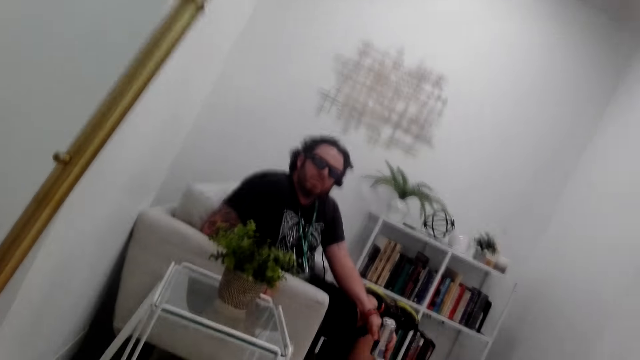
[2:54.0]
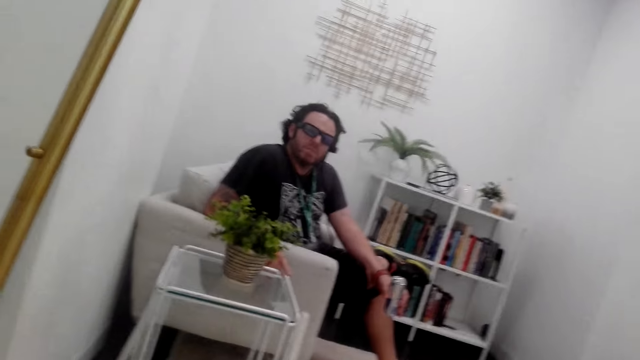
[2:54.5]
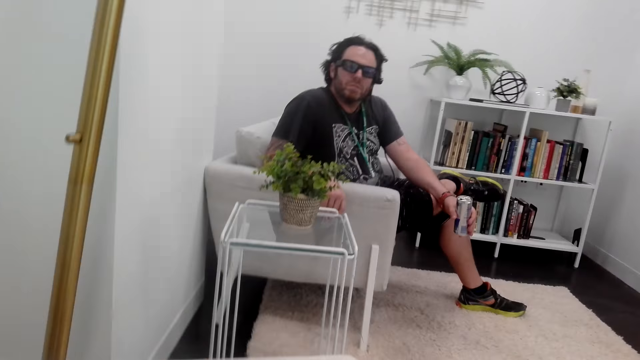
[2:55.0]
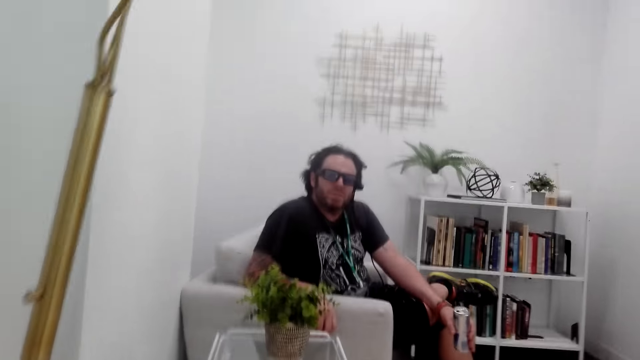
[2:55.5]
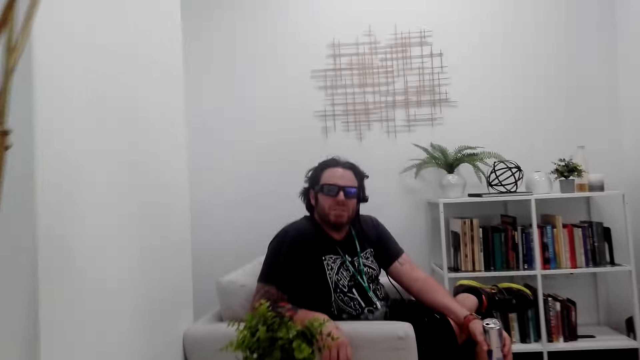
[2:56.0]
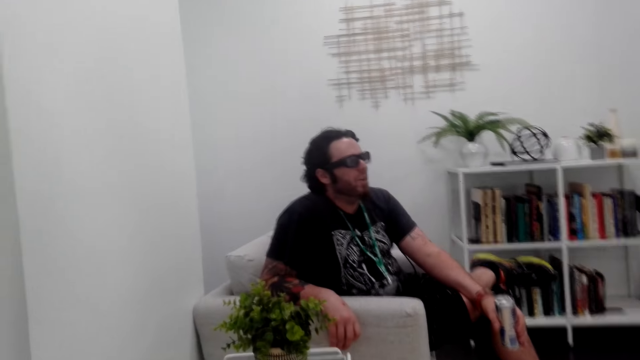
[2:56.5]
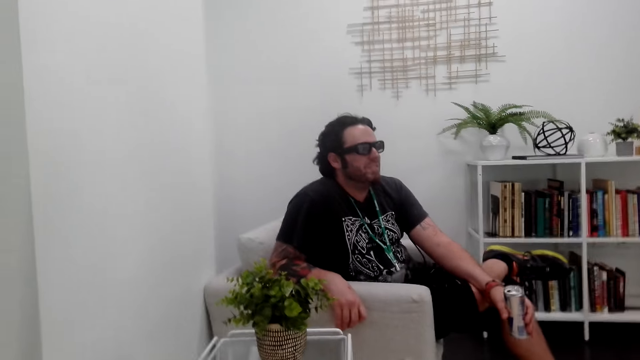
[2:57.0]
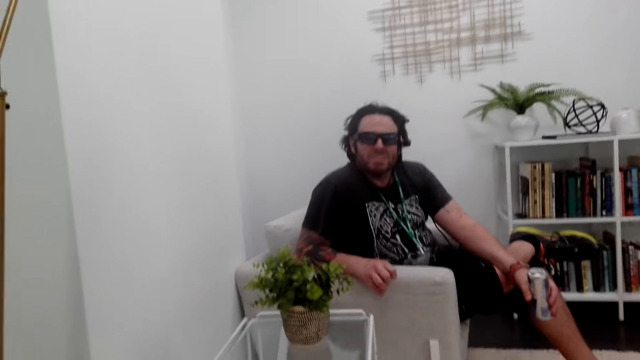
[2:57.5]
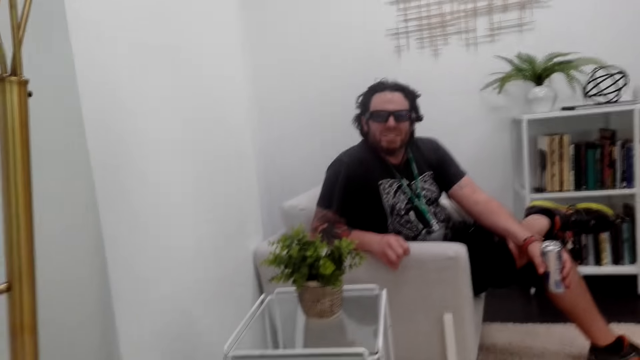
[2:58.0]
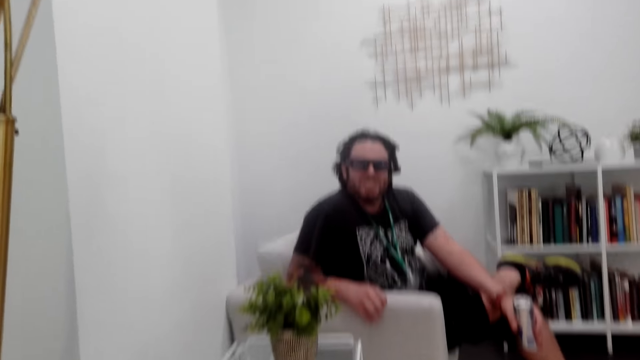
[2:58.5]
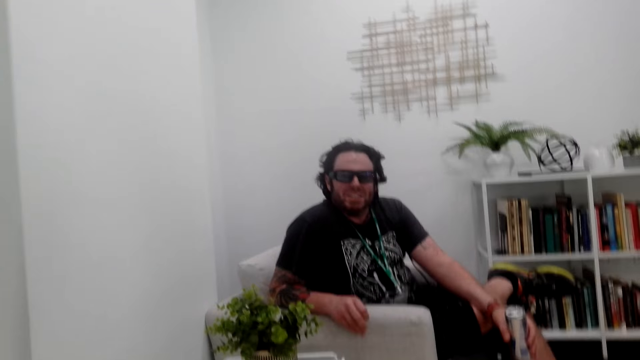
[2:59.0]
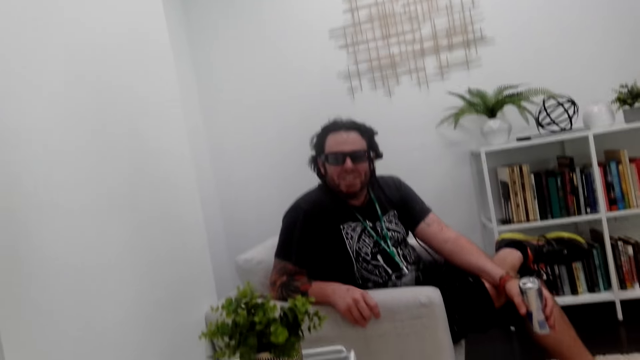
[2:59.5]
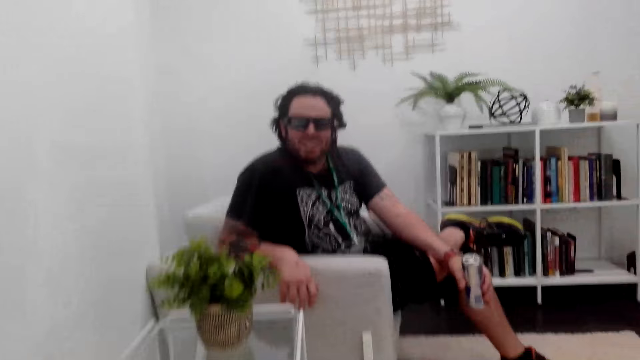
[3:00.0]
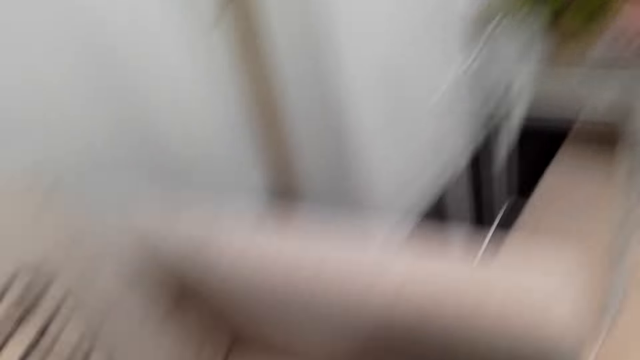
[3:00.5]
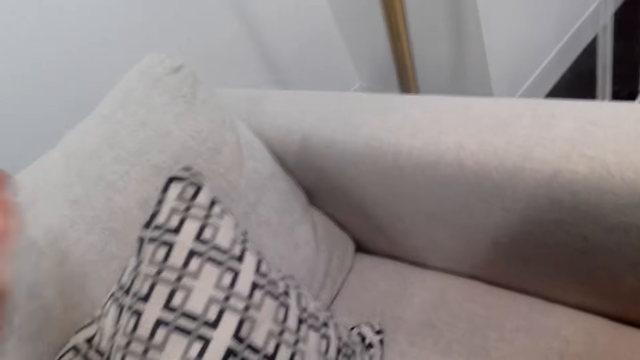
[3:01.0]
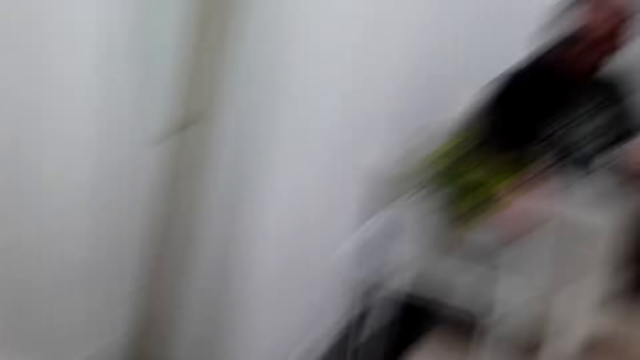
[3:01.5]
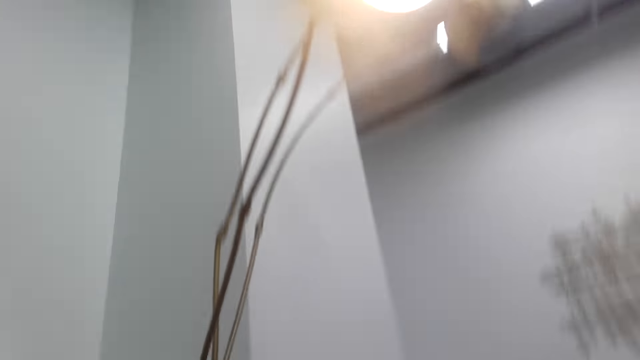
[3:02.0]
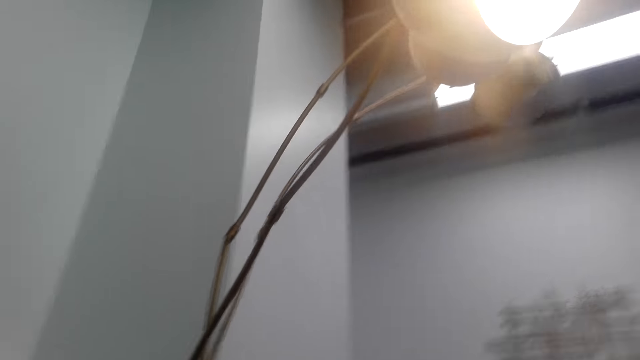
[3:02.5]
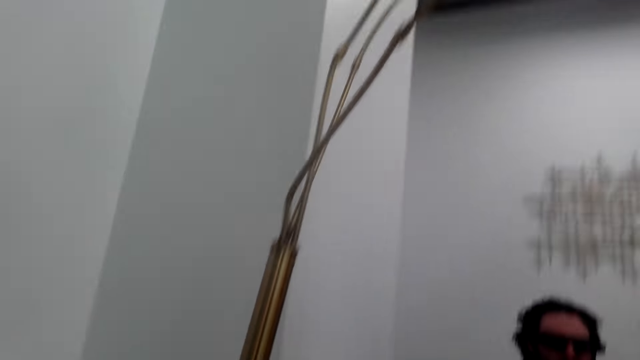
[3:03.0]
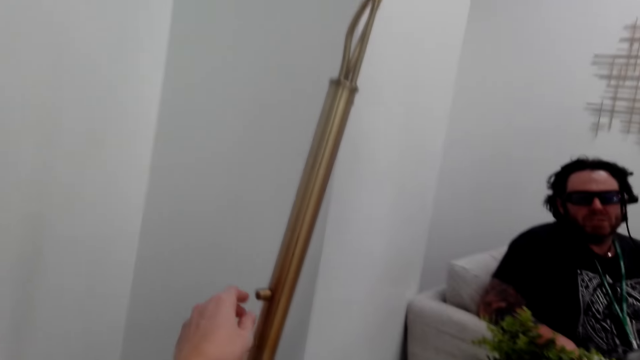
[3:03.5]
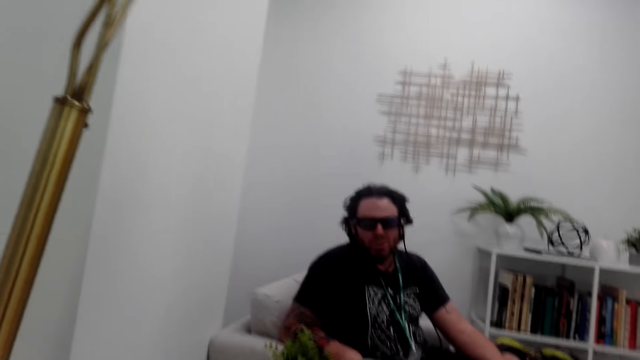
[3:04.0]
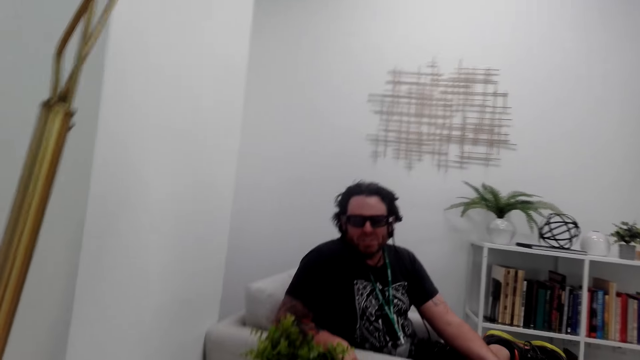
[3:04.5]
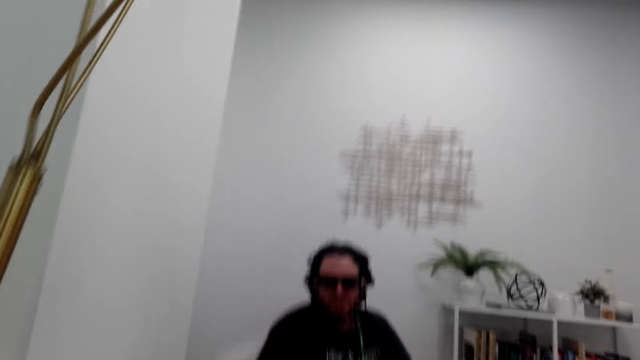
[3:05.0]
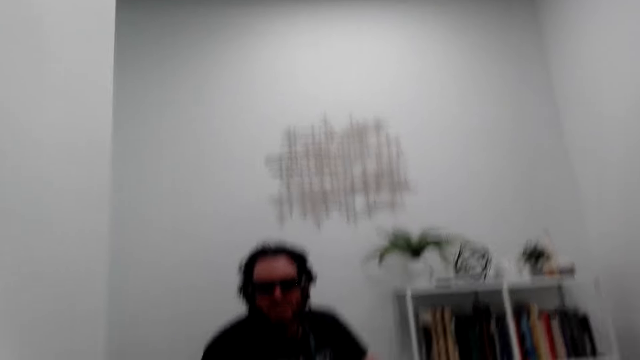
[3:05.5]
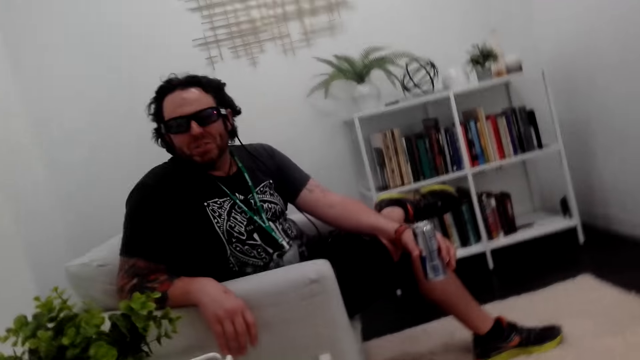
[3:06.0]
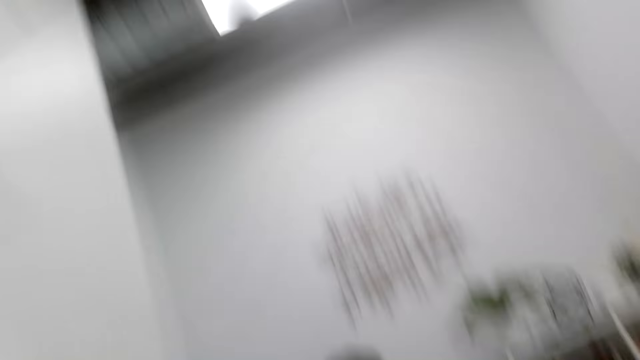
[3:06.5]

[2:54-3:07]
A man interacts with the camera wearer. The camera wearer holds the pillow on the seat. They move the throw pillow. They look around. The man sits on the sofa. The camera wearer holds a stand. The man interacts with the camera wearer.

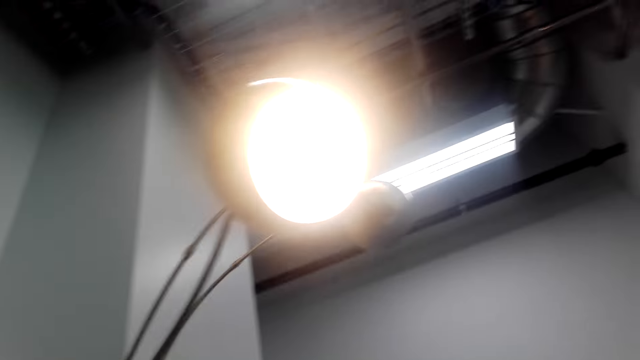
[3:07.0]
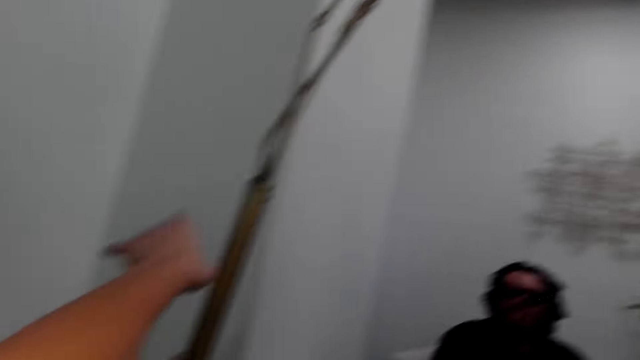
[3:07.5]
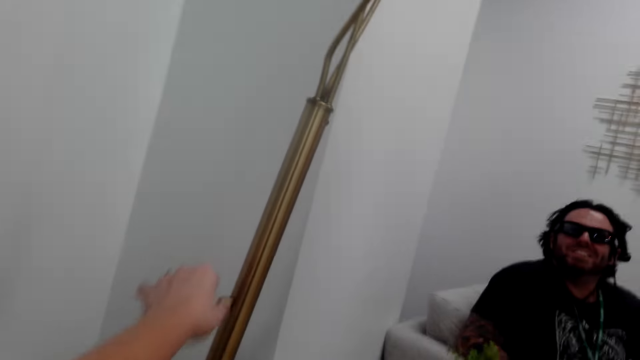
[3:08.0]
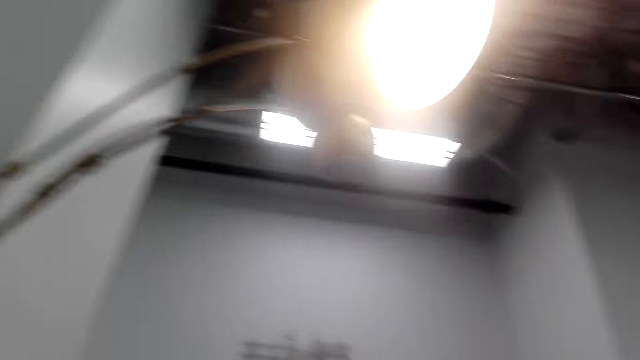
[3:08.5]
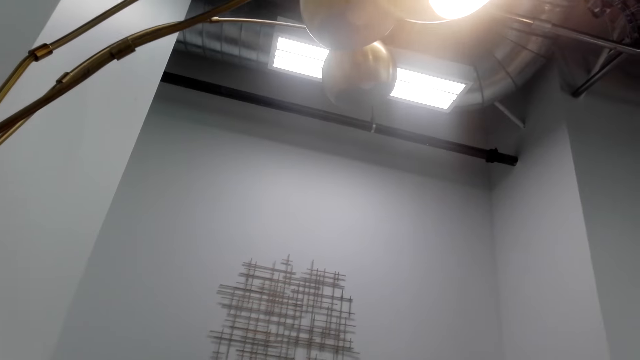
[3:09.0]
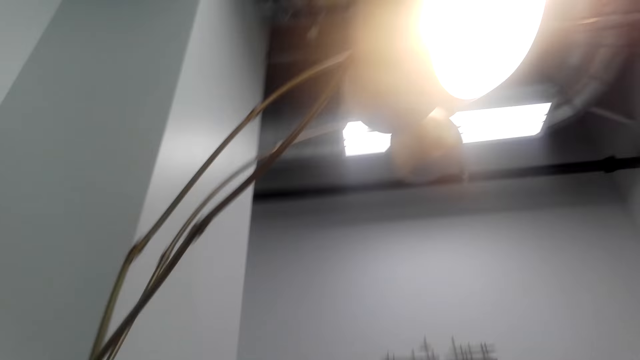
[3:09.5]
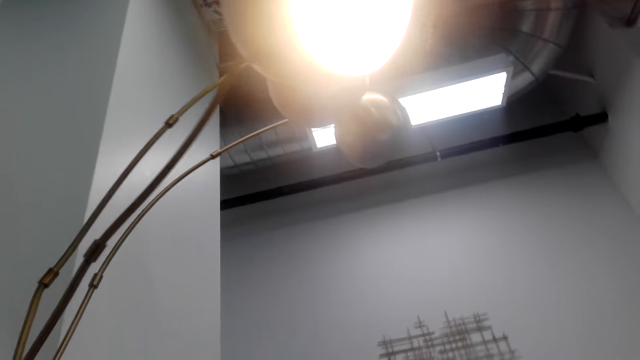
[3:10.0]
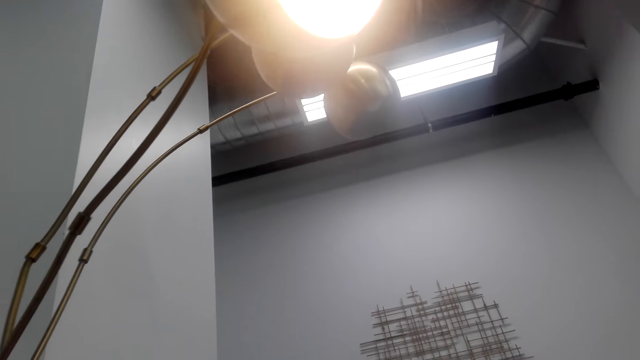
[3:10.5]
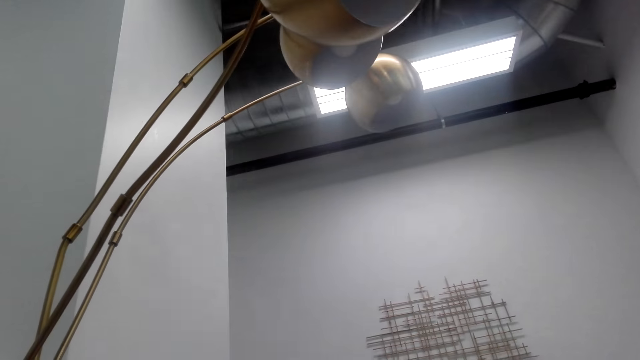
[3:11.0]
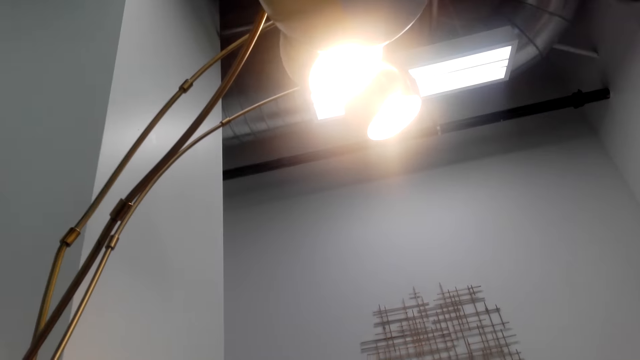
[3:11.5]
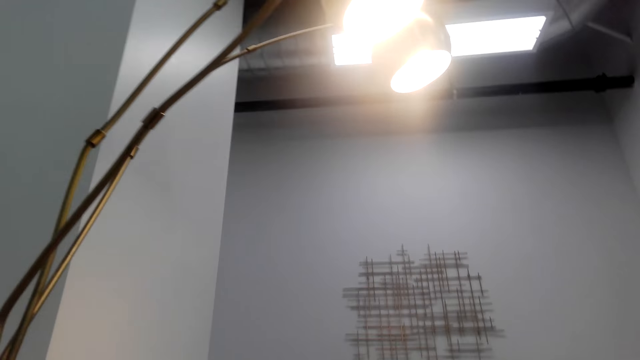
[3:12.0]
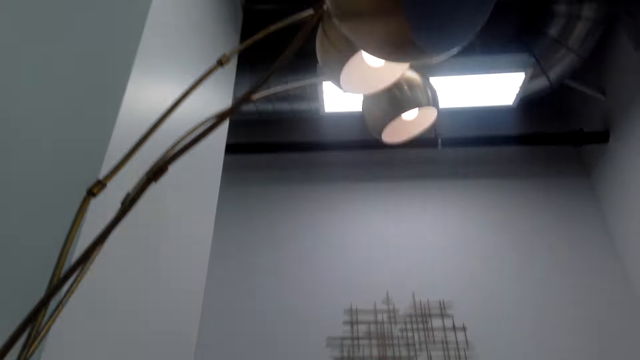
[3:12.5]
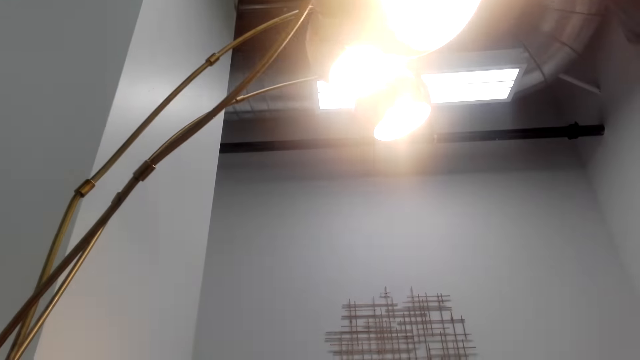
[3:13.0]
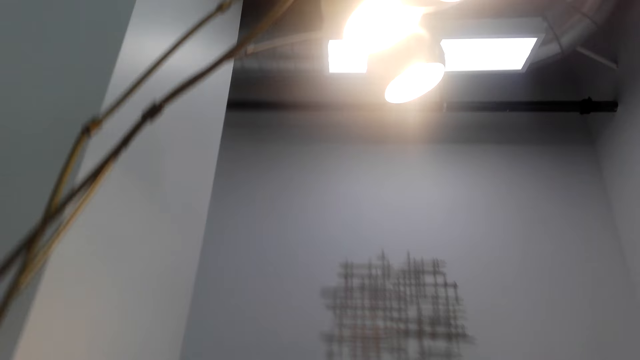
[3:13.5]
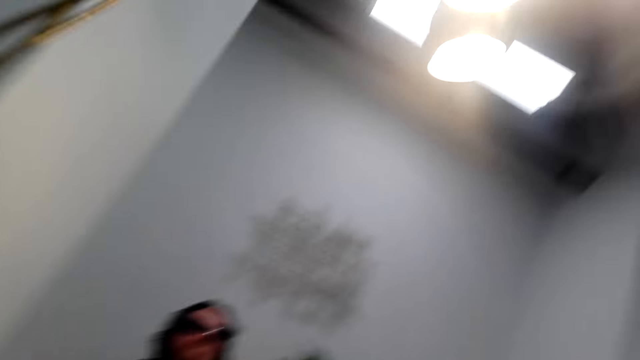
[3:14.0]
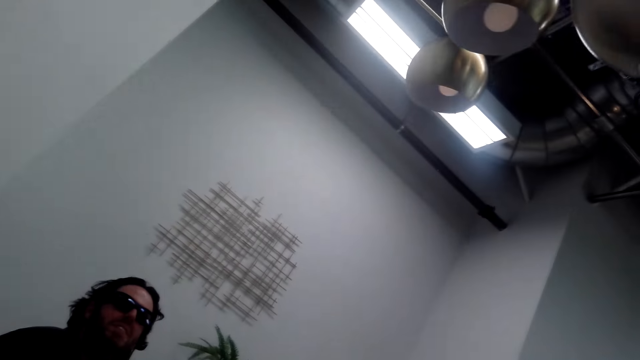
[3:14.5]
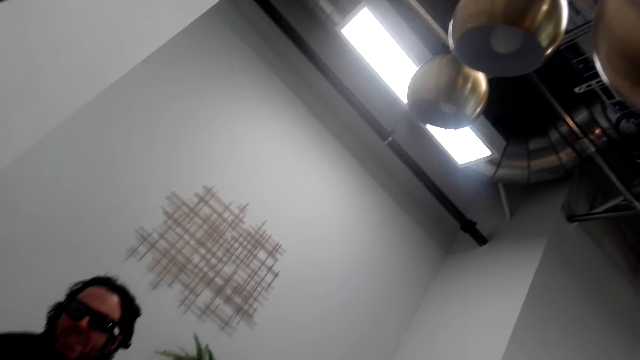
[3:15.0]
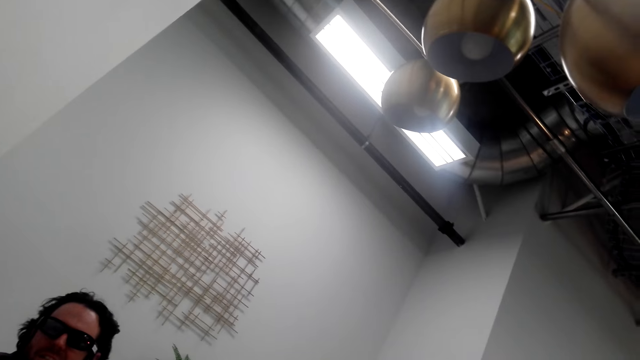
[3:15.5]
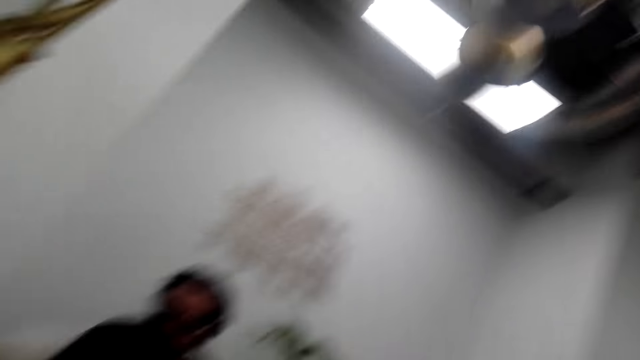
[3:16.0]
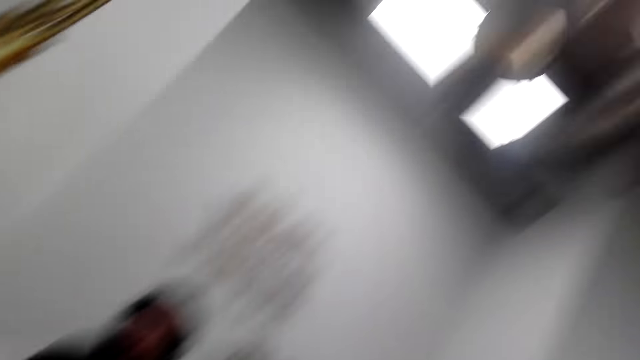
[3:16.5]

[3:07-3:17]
The camera wearer puts on the lights. They hold a stand. A man sits on the sofa. The man sits on the sofa again.
